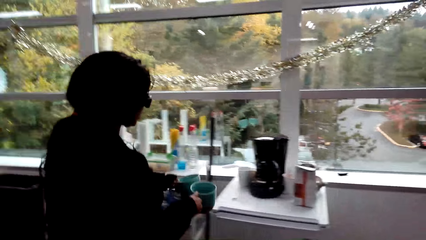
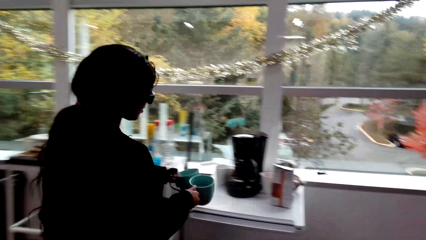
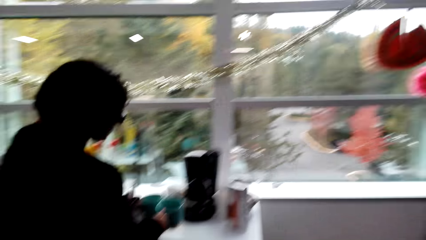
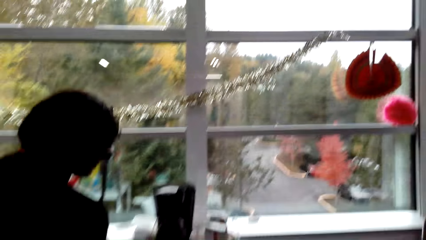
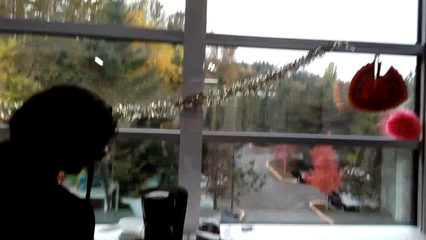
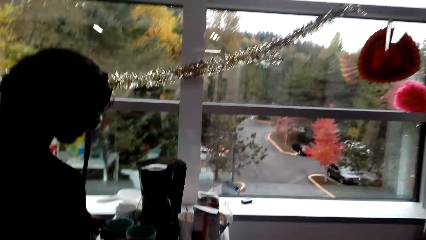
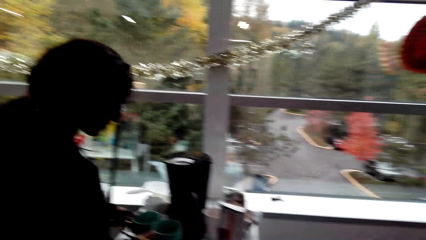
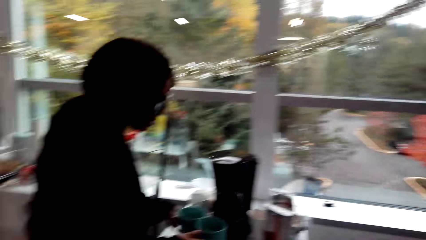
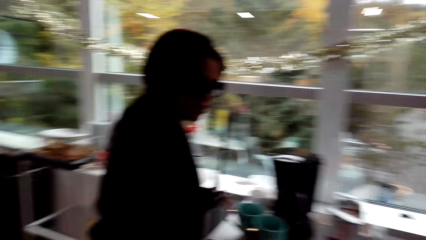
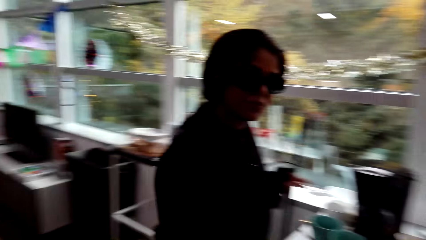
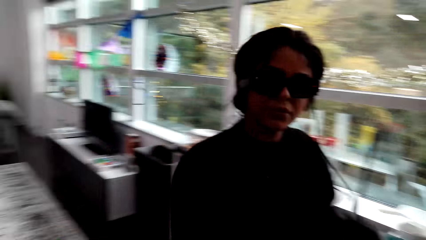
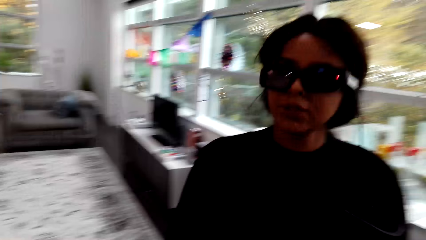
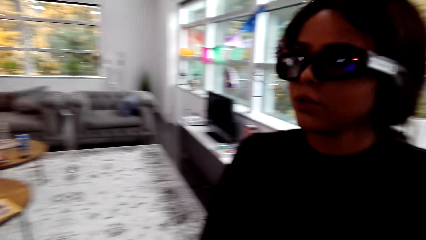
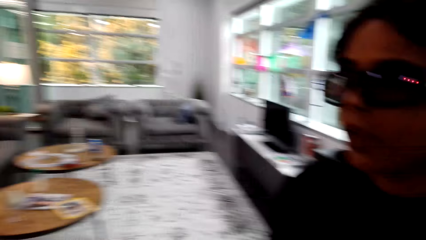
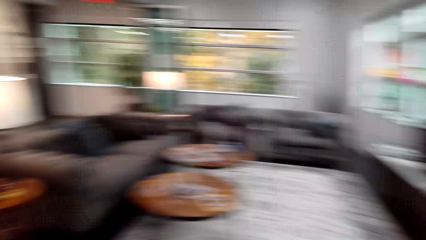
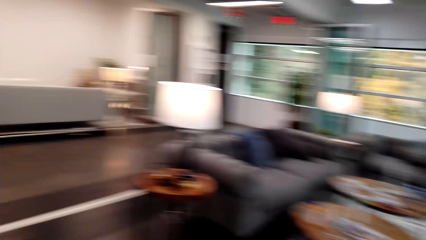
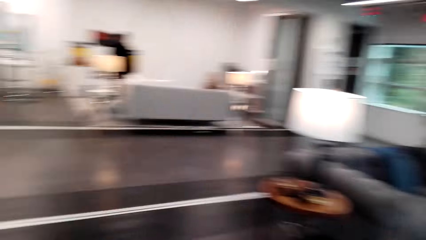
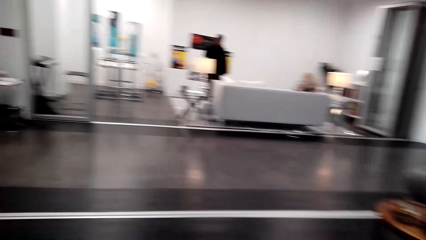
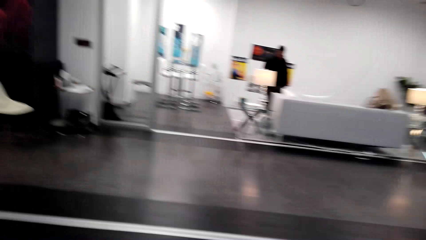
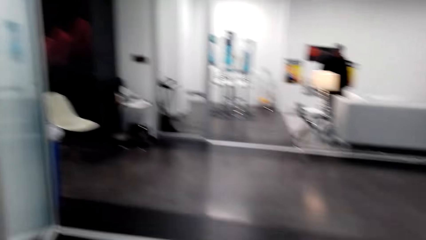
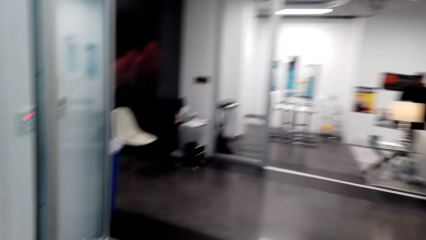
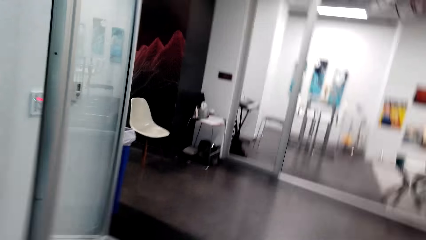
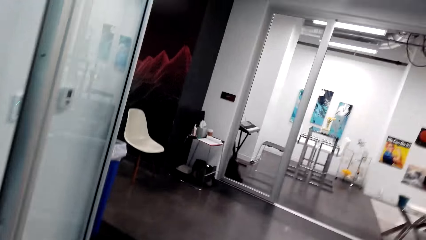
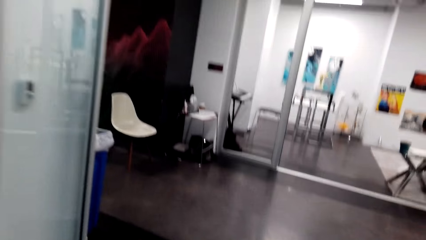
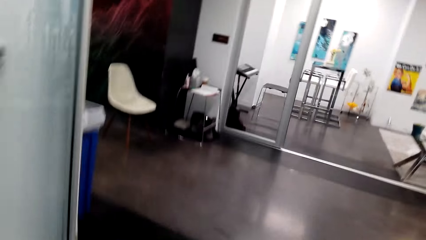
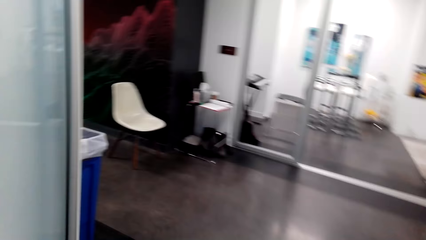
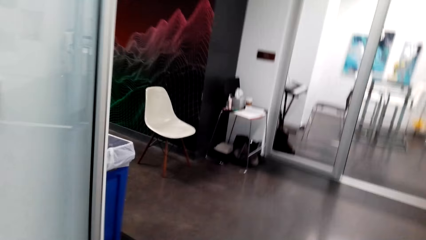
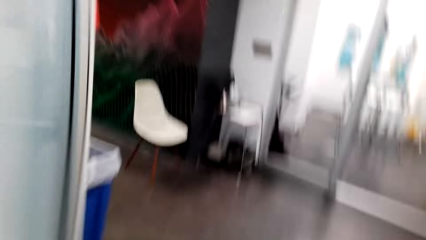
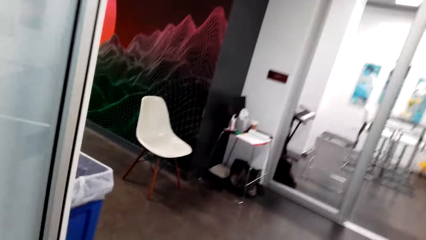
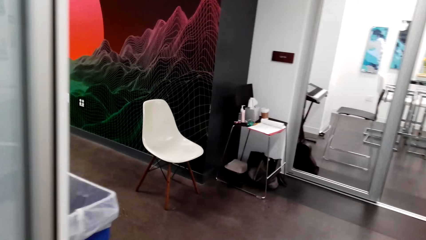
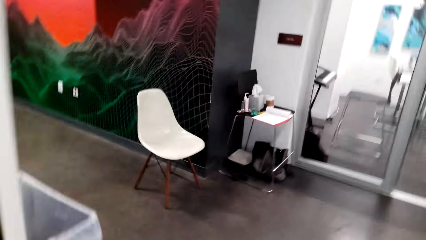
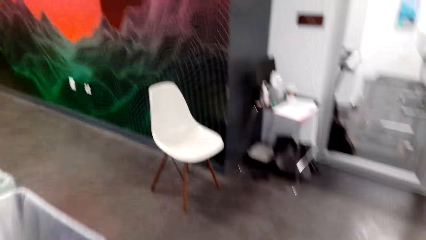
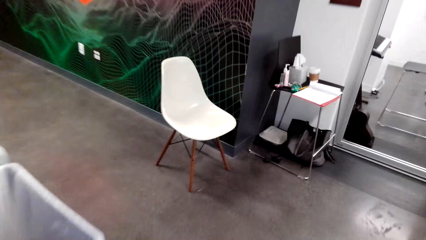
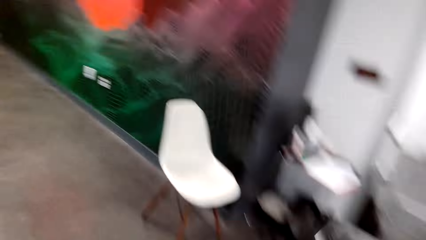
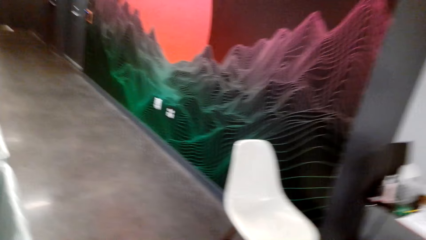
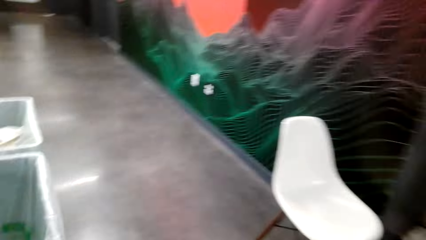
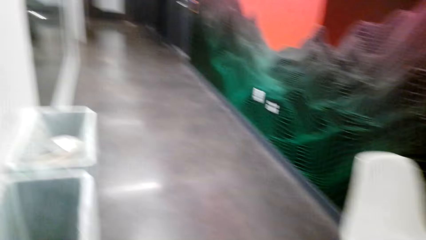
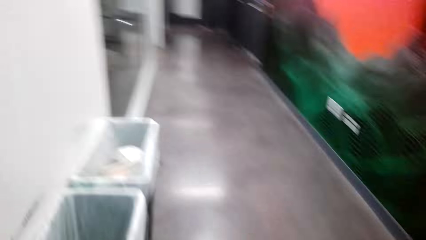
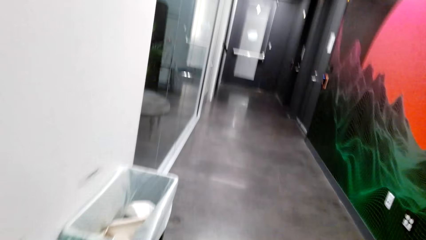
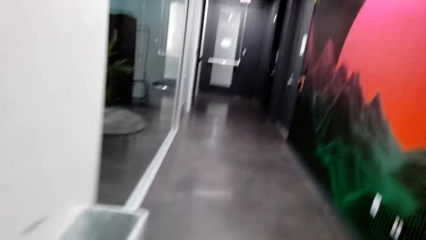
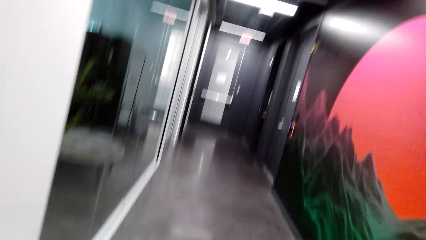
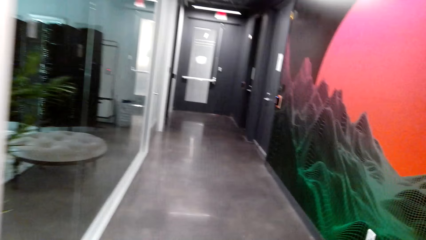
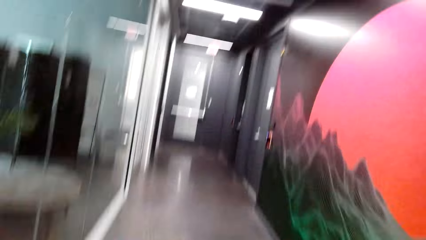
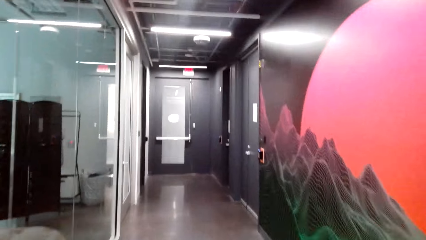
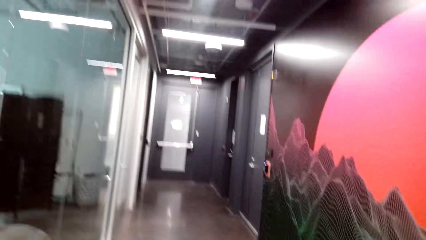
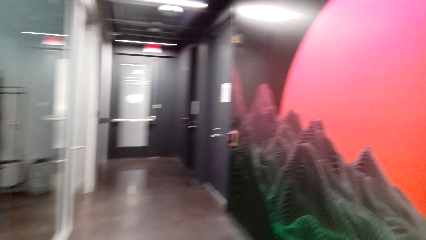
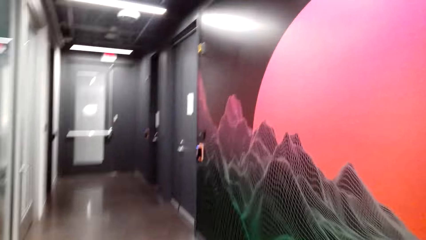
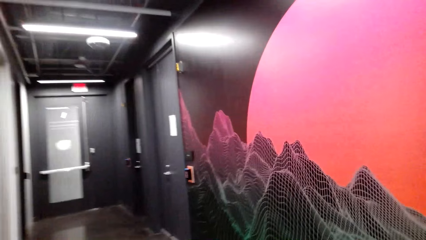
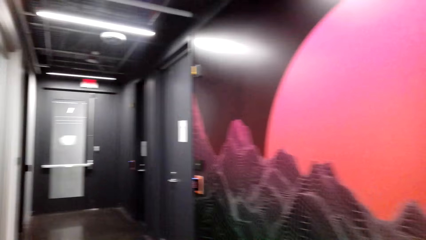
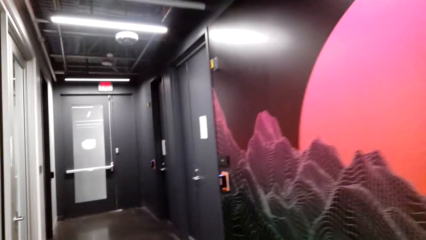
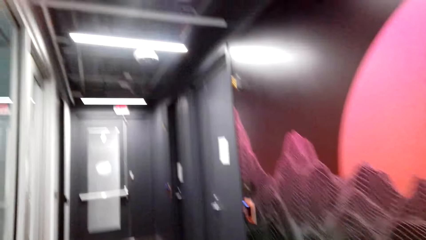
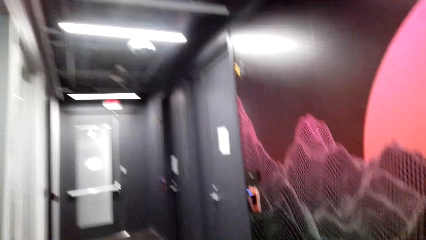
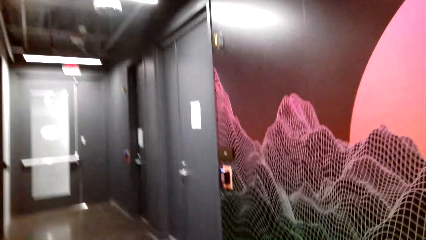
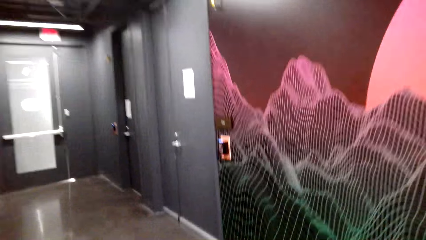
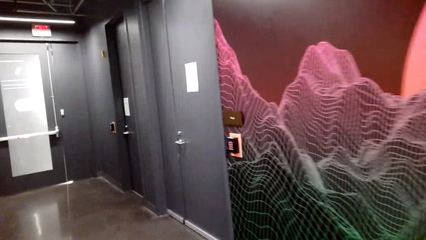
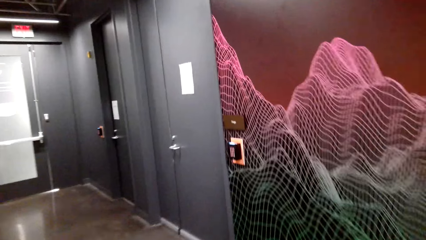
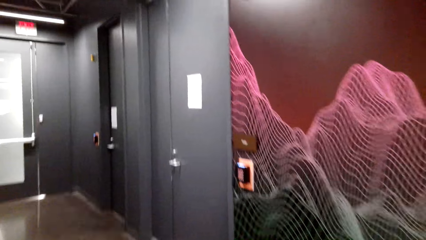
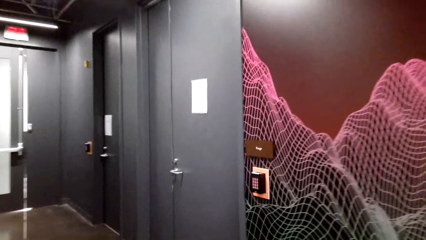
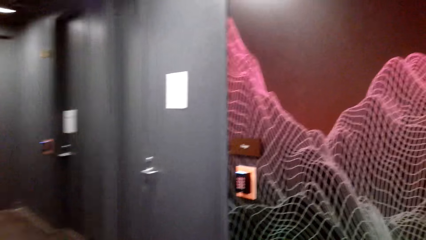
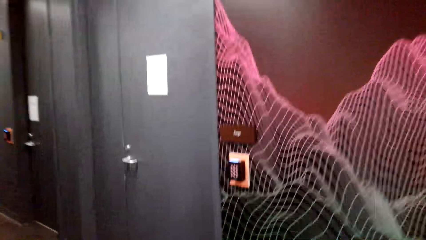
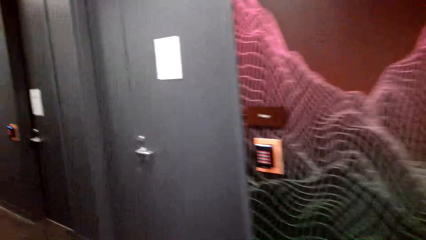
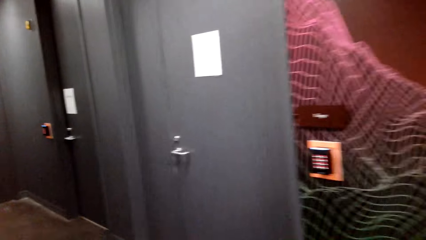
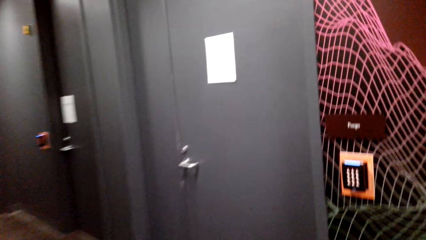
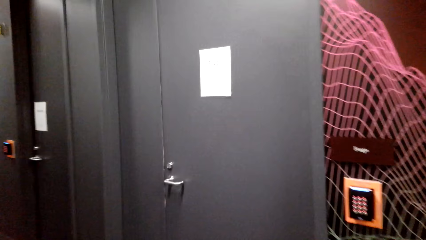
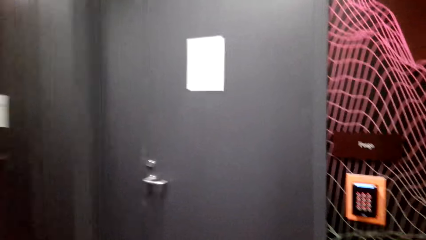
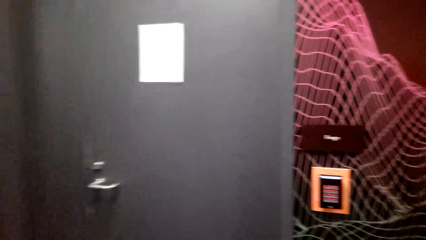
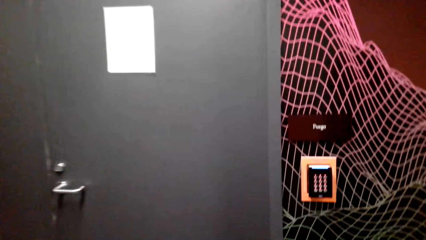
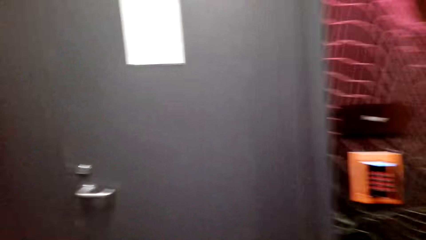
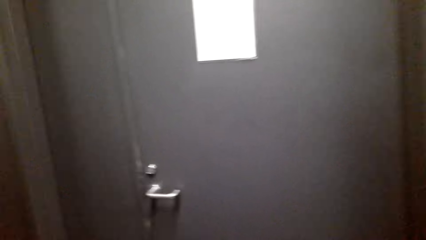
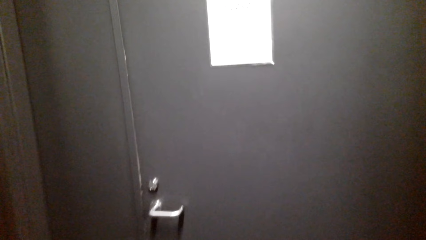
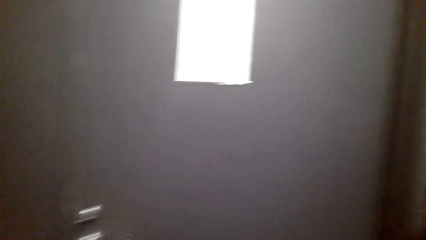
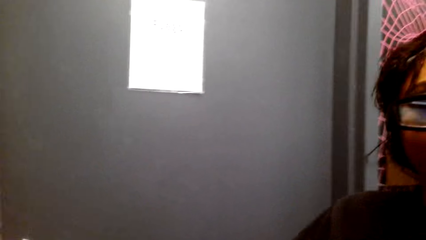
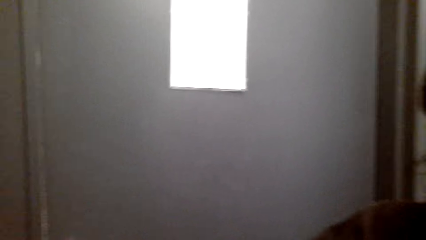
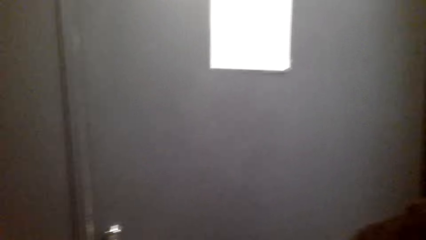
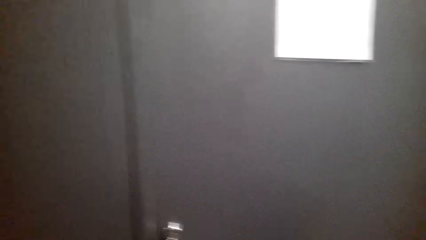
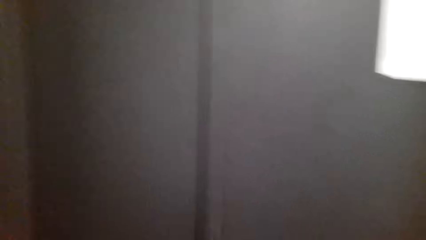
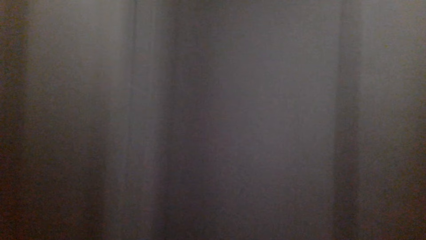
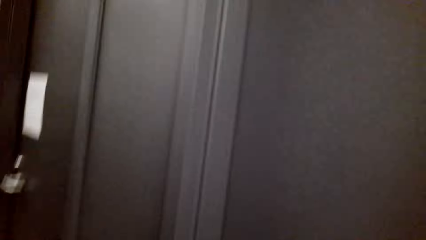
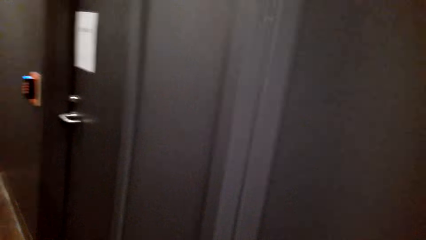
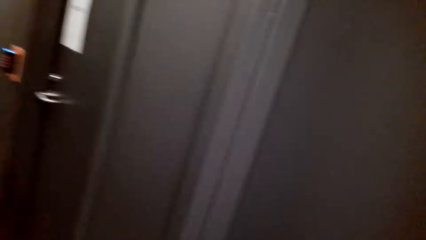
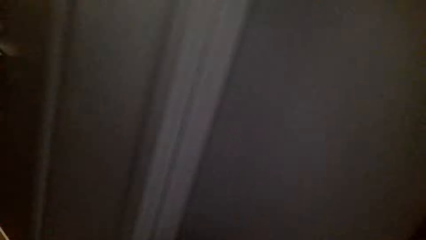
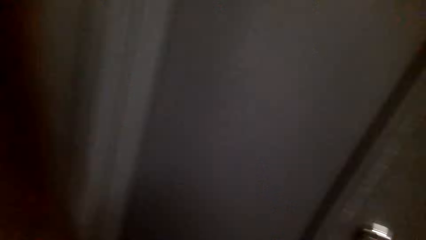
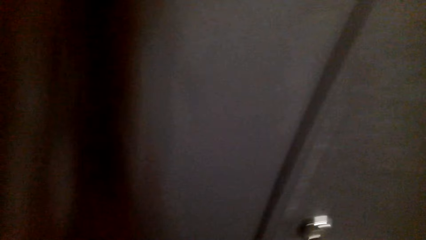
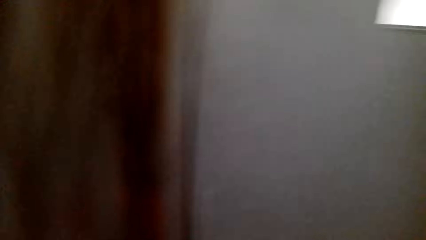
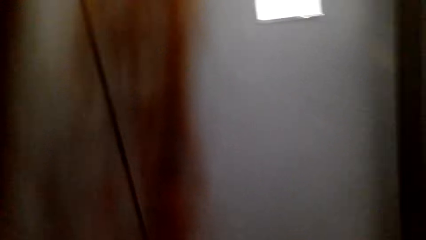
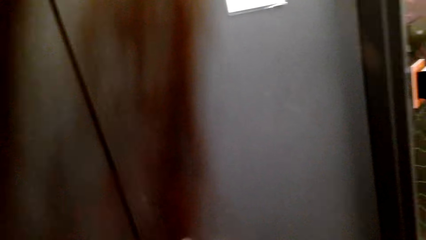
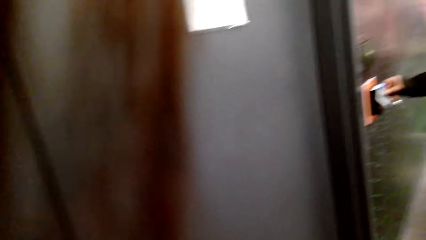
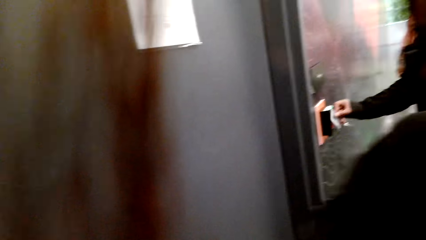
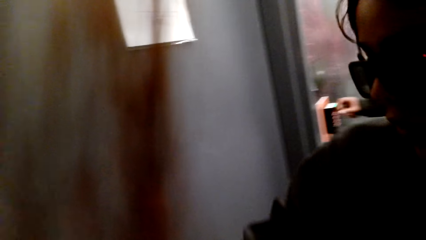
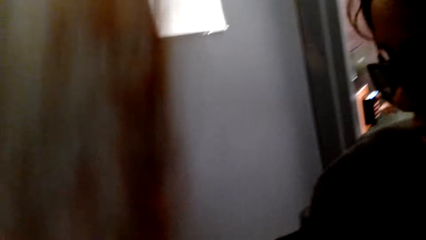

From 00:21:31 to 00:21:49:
A lady puts down coffee cups on a table. The lady walks around a room. The camera wearer walks inside the house. The lady looks around the room.
